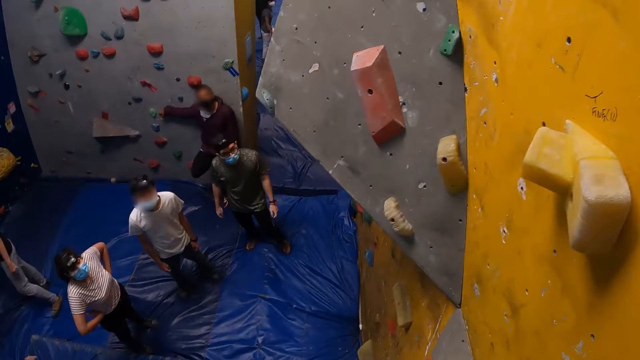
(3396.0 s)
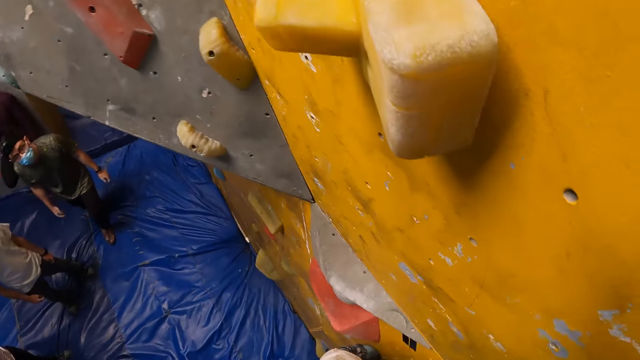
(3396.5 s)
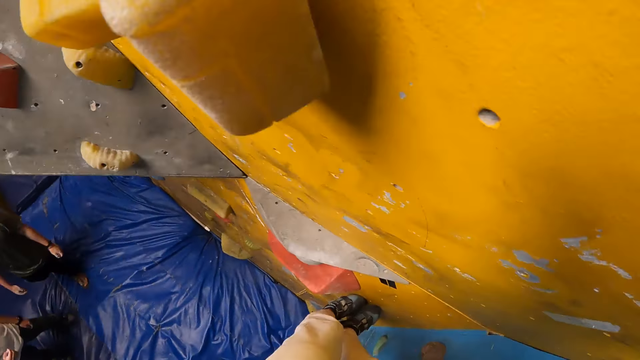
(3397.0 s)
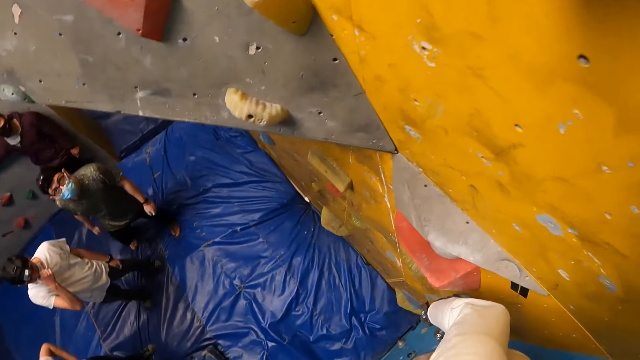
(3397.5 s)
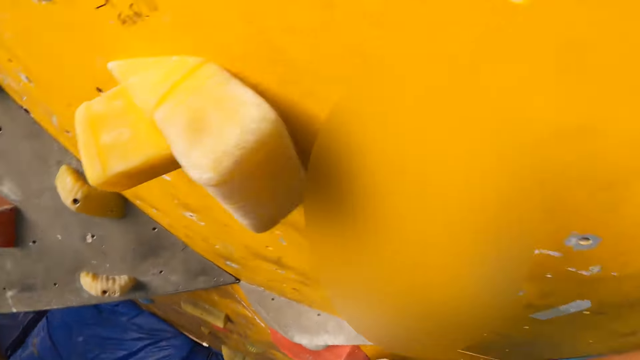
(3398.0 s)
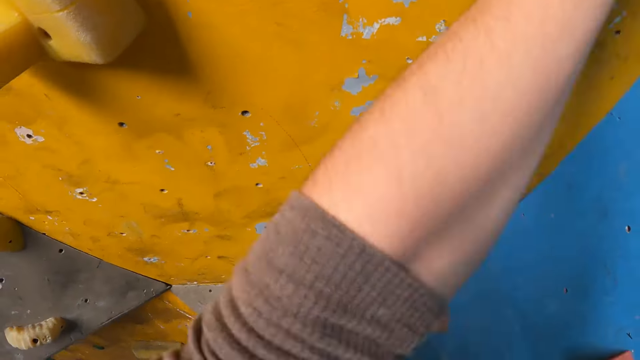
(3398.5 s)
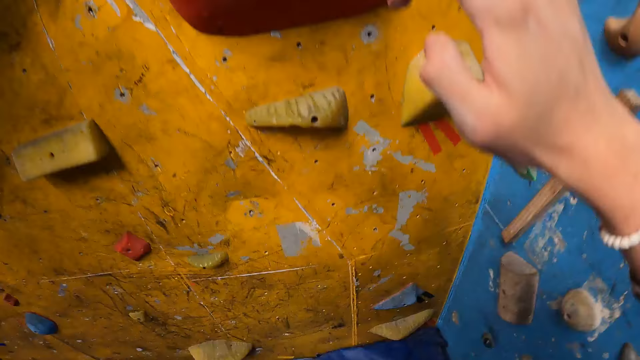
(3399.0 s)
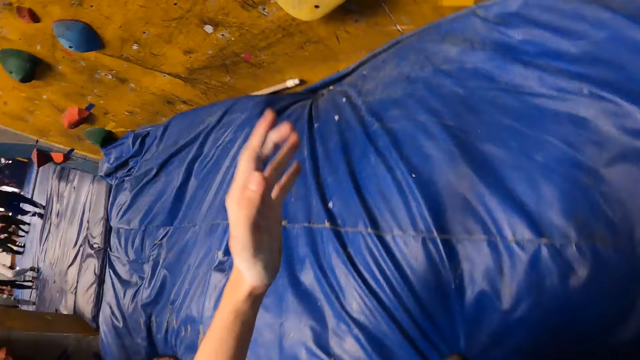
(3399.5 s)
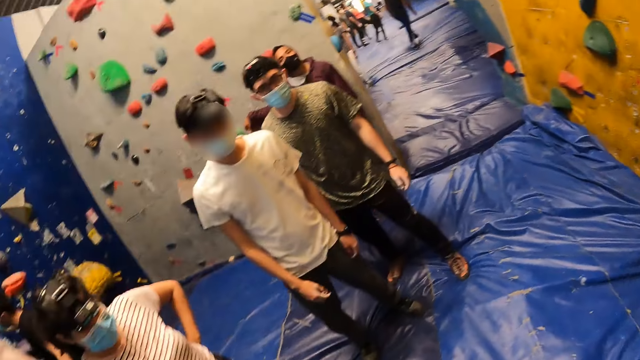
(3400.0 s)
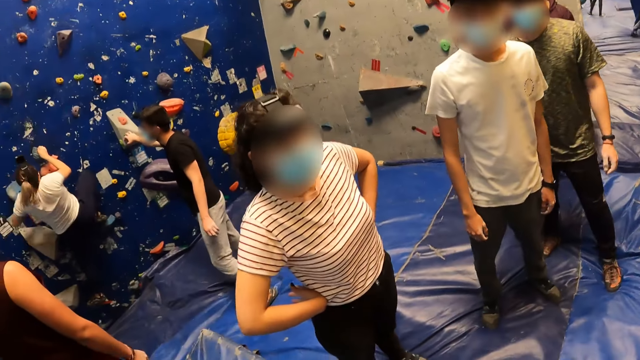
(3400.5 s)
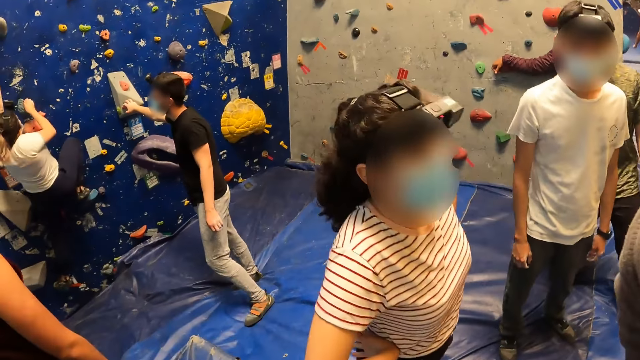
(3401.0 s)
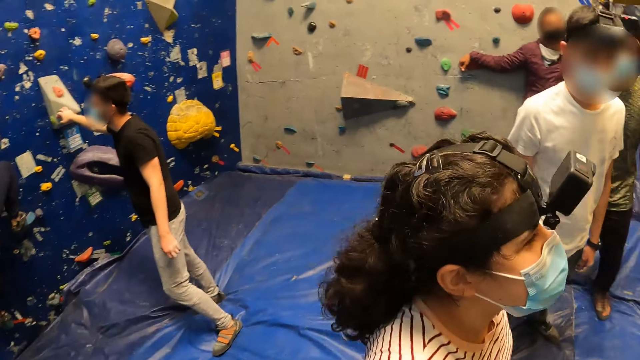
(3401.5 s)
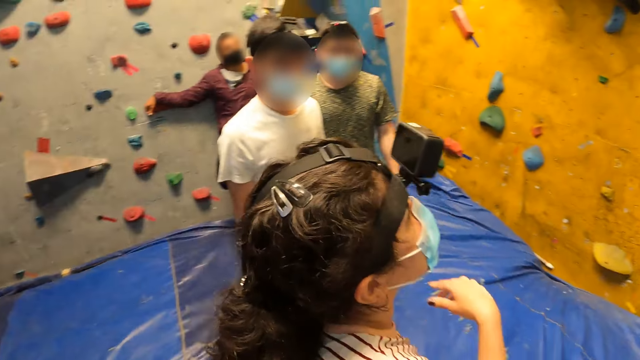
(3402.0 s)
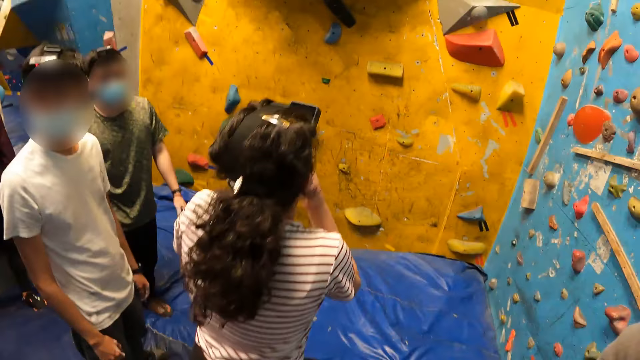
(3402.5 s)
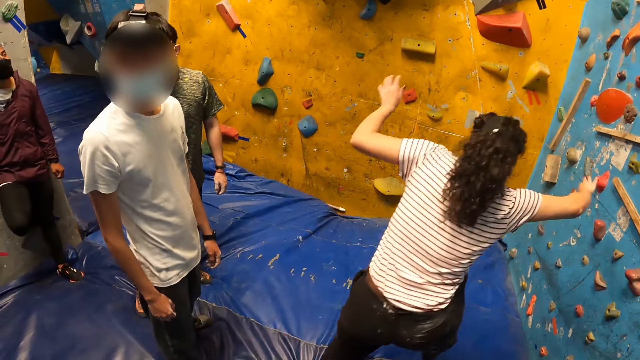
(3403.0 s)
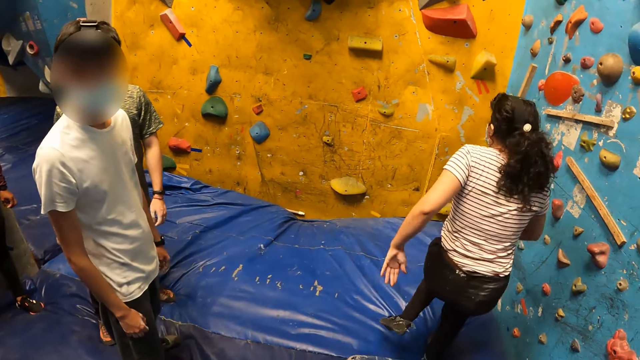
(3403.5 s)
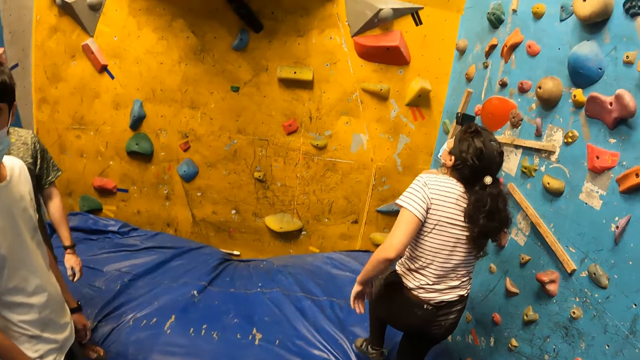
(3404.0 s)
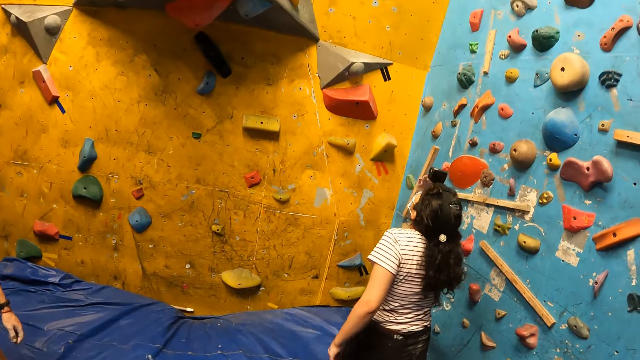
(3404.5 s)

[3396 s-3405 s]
The camera wearer looks down. They jump down from the wall on the foam. They look around.

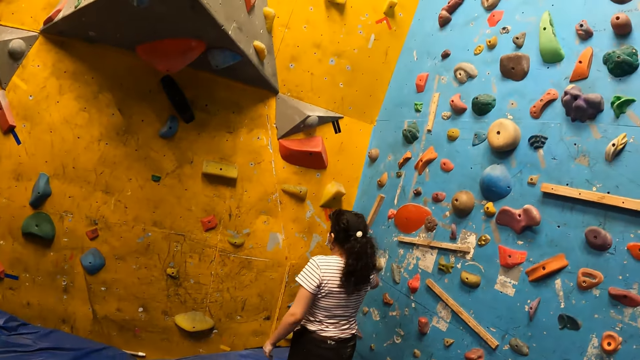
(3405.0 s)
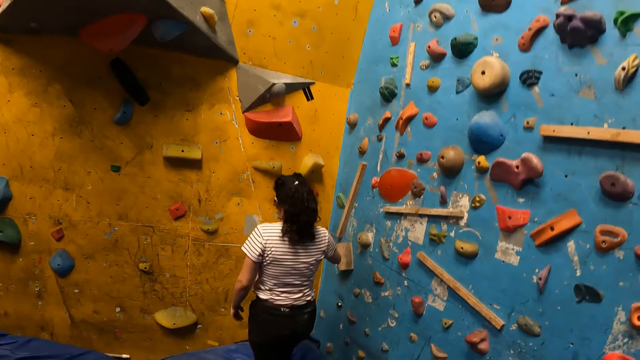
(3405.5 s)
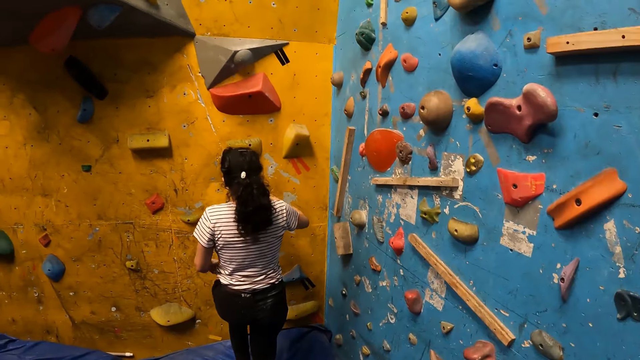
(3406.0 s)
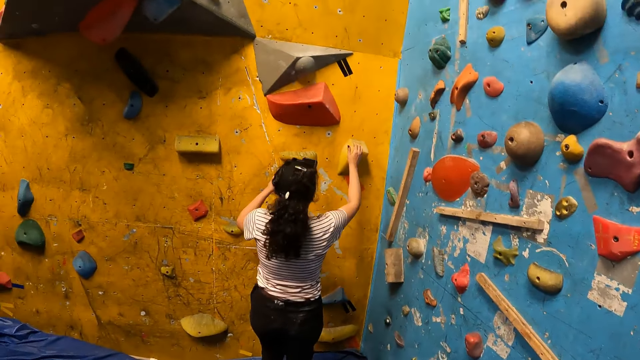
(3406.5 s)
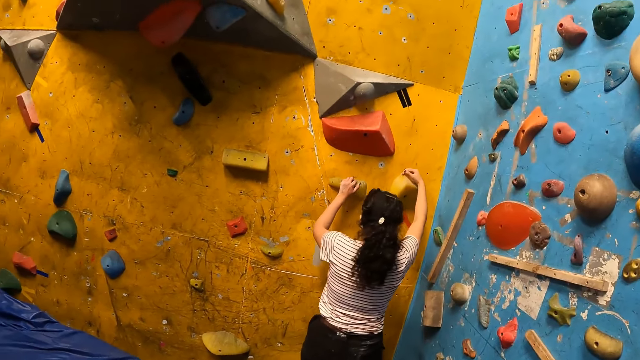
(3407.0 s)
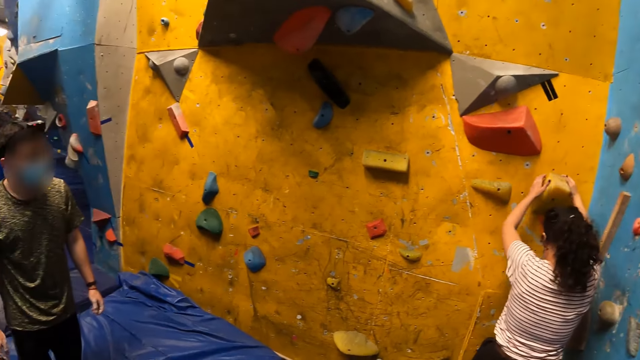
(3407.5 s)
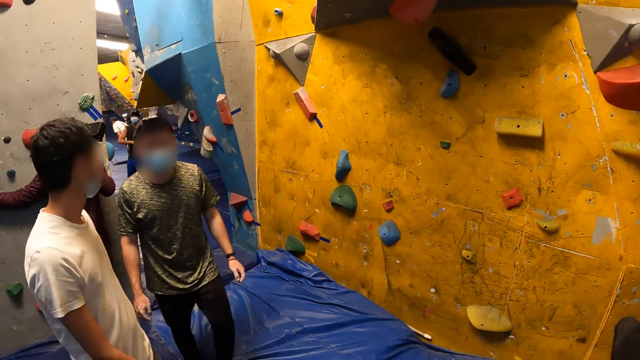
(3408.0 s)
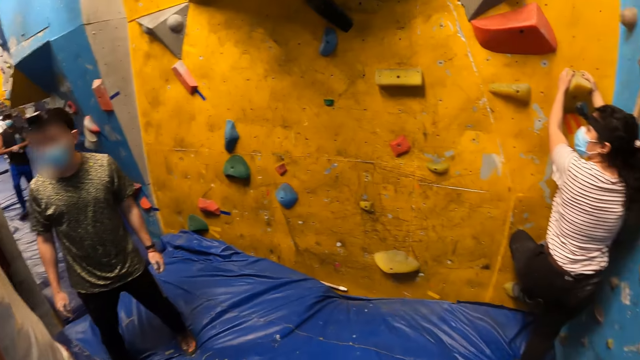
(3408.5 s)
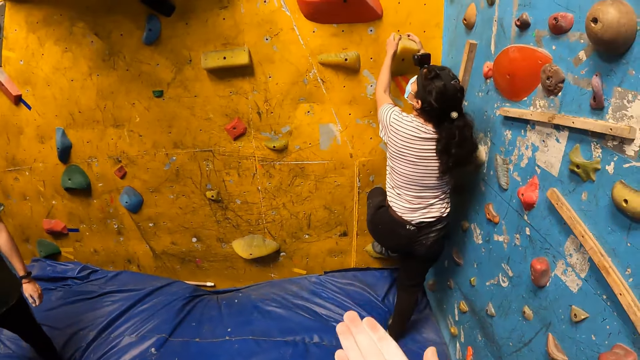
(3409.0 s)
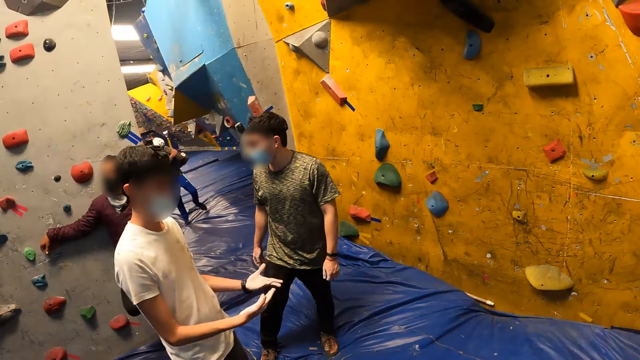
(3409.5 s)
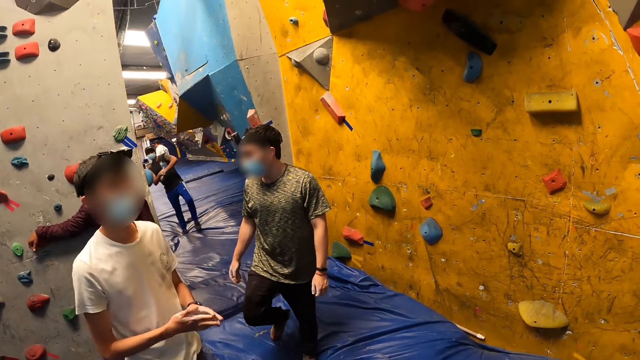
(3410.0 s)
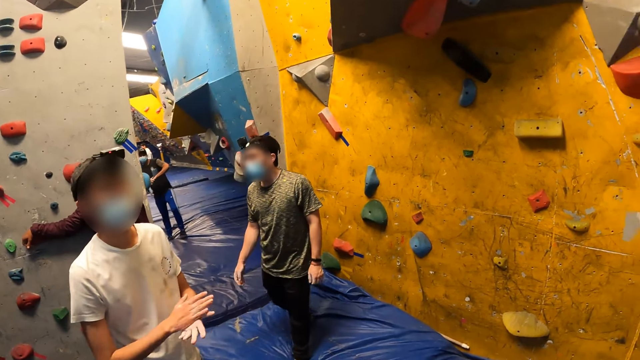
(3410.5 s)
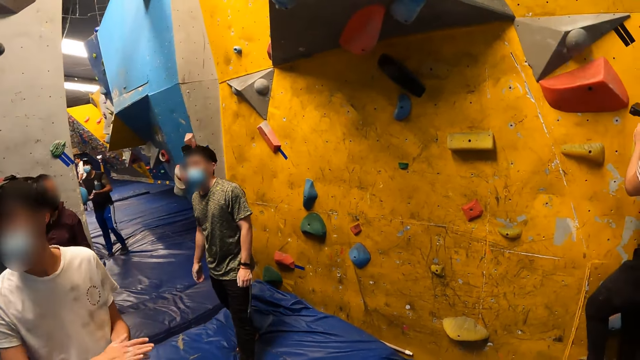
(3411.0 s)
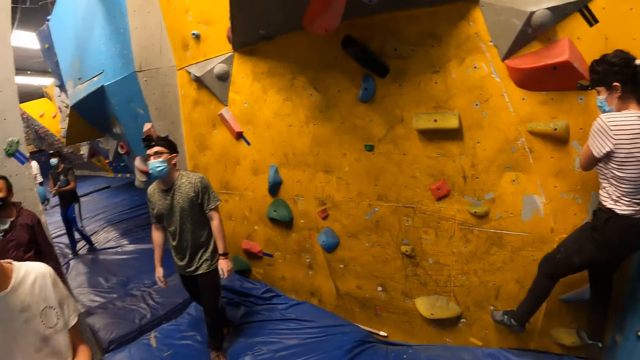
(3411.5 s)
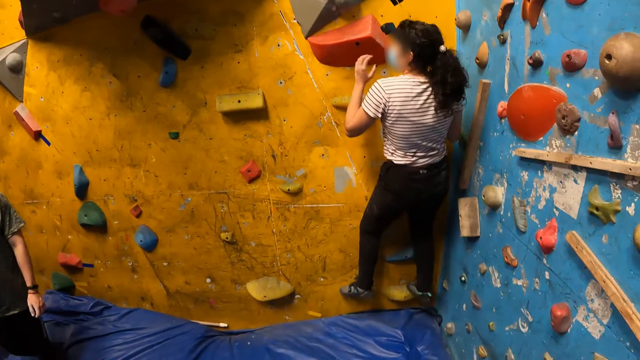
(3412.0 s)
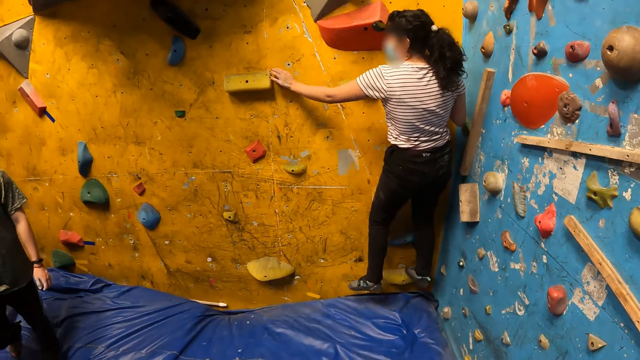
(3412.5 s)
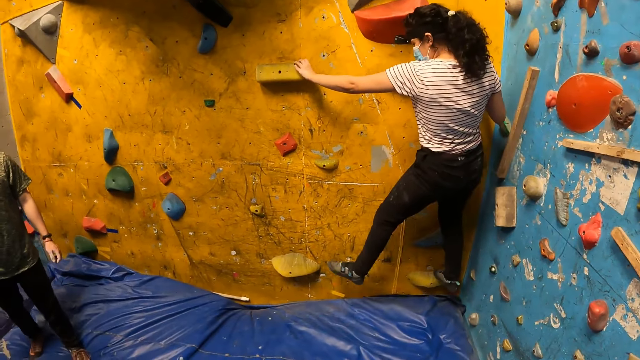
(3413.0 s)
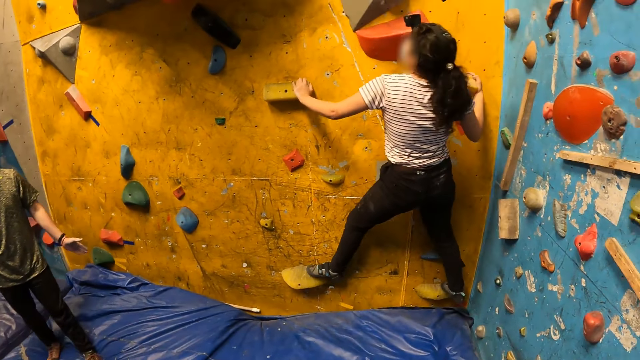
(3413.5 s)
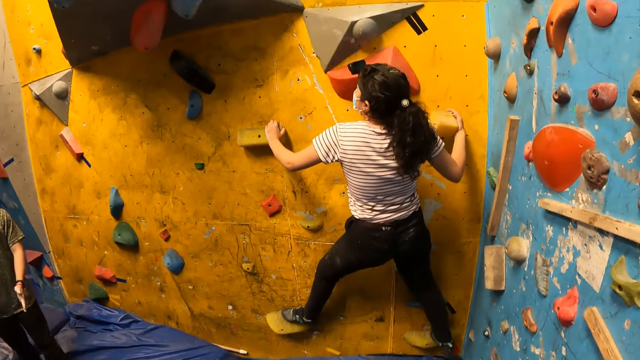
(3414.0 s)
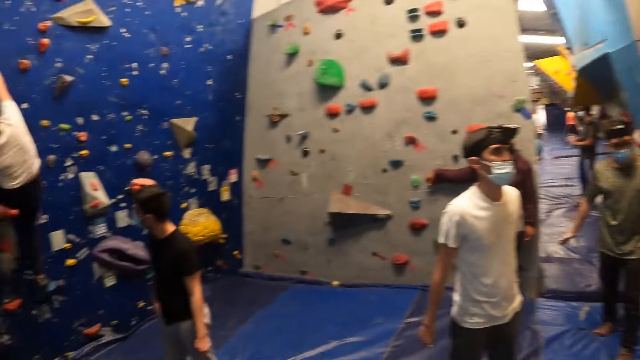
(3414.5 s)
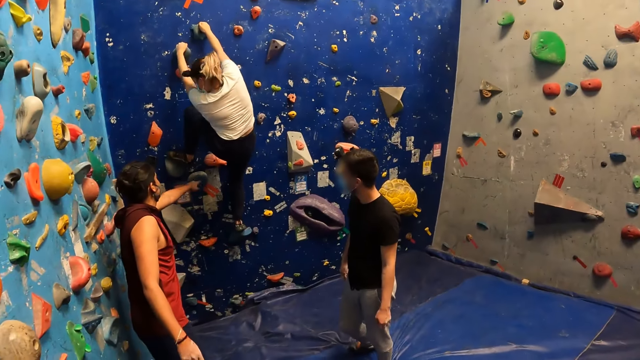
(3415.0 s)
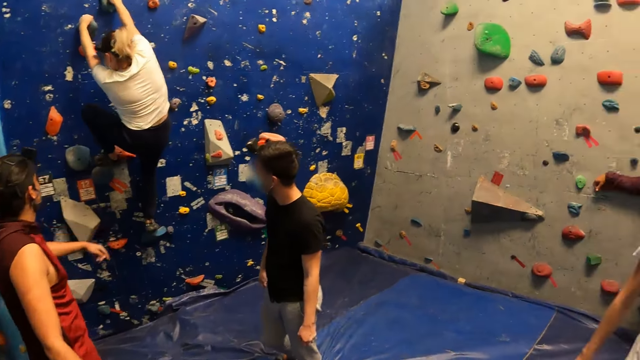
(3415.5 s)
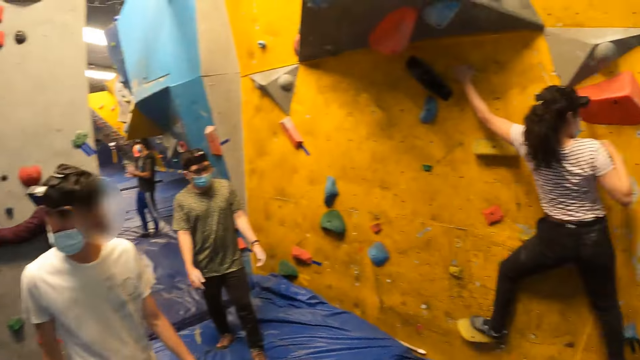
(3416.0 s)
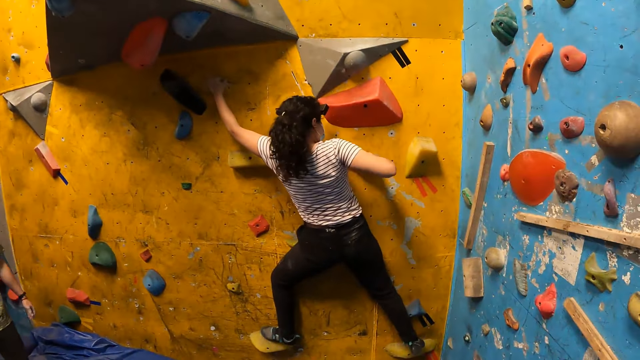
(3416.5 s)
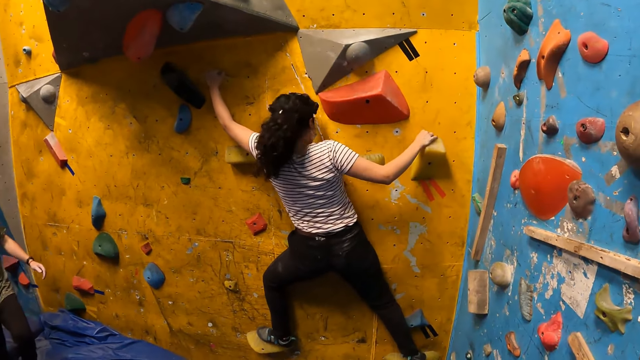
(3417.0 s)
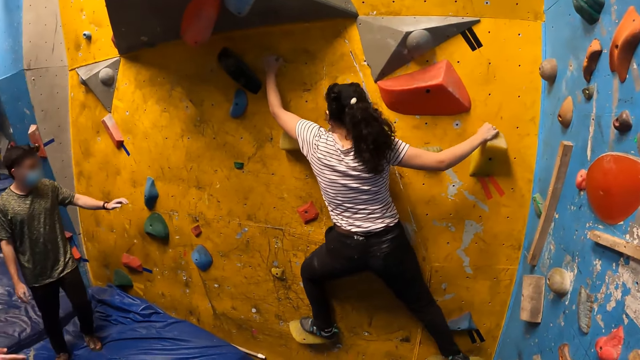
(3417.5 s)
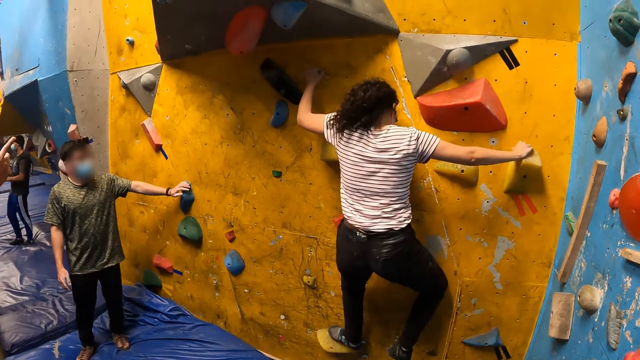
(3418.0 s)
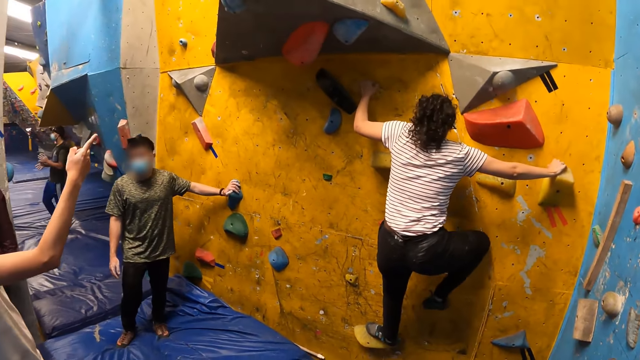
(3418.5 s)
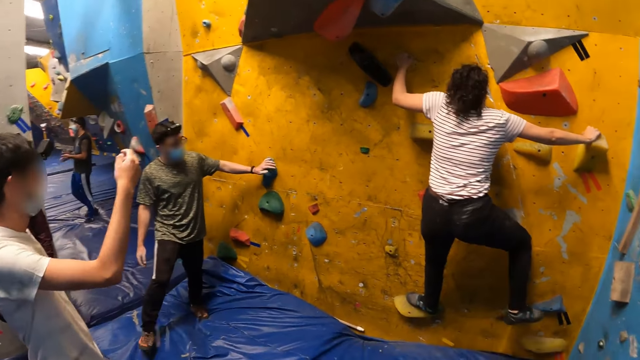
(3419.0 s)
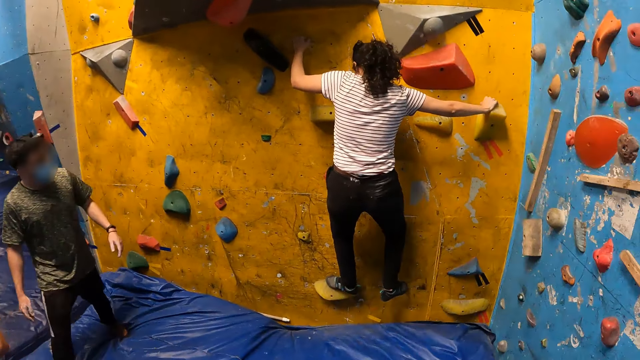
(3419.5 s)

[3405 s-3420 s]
A woman climbs the wall with both hands and legs. The camera wearer looks around. A man touches a grip on the wall with his left hand.
